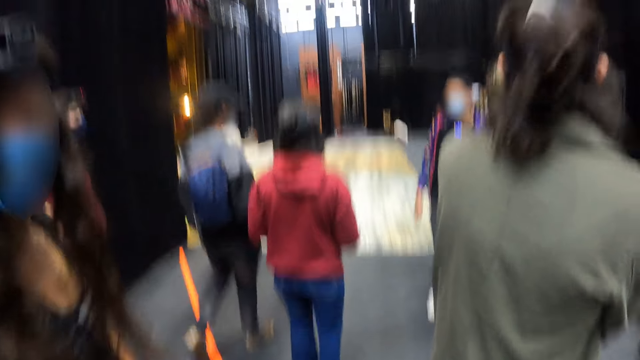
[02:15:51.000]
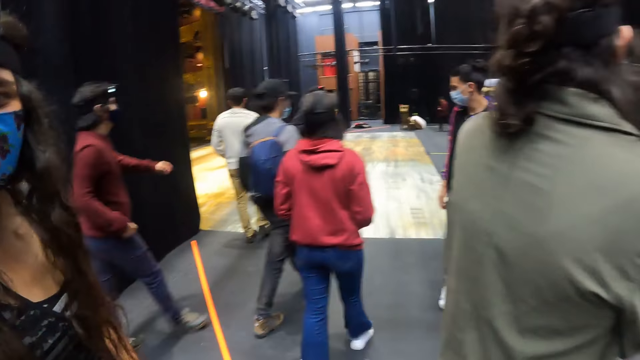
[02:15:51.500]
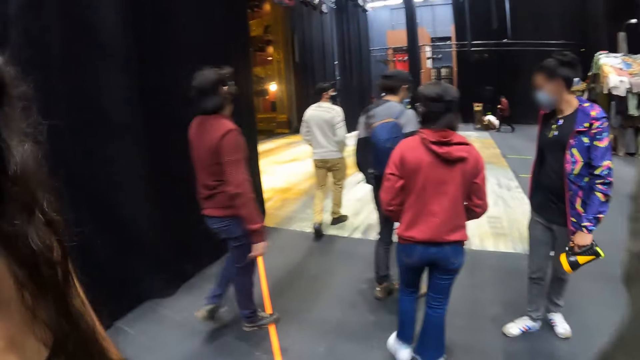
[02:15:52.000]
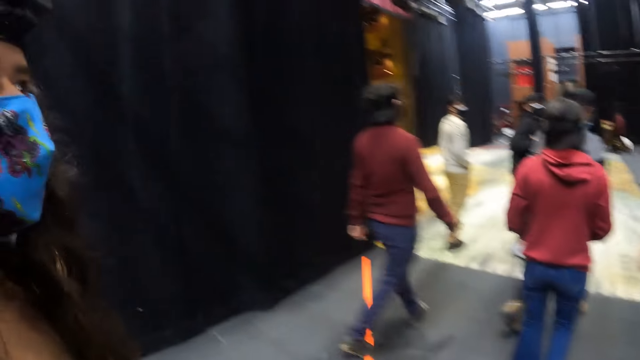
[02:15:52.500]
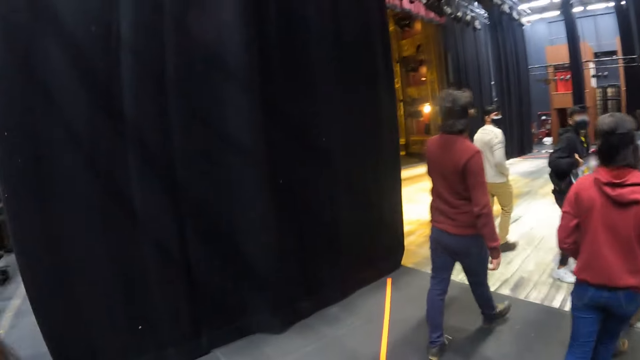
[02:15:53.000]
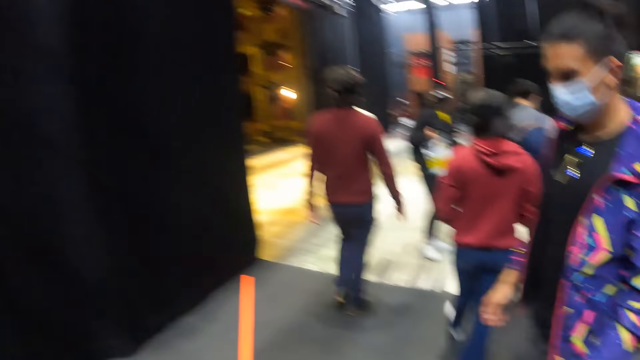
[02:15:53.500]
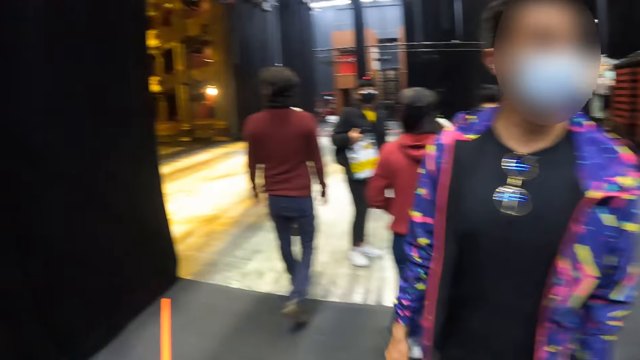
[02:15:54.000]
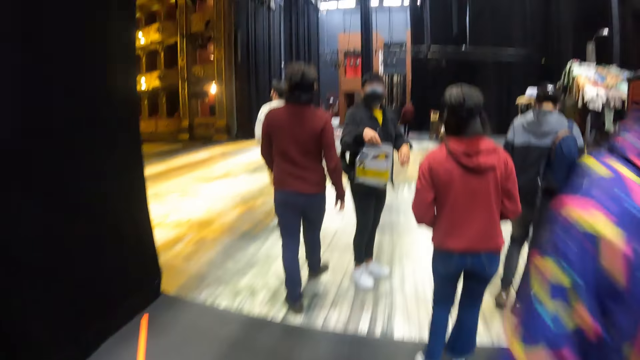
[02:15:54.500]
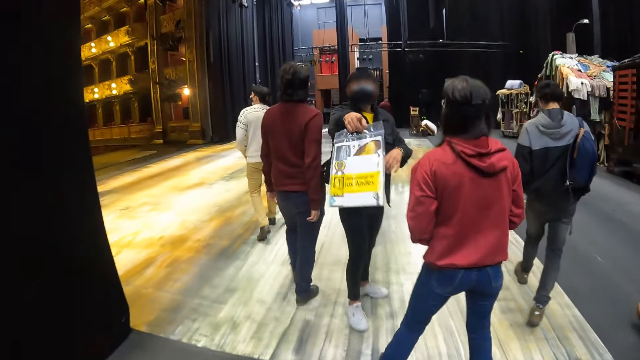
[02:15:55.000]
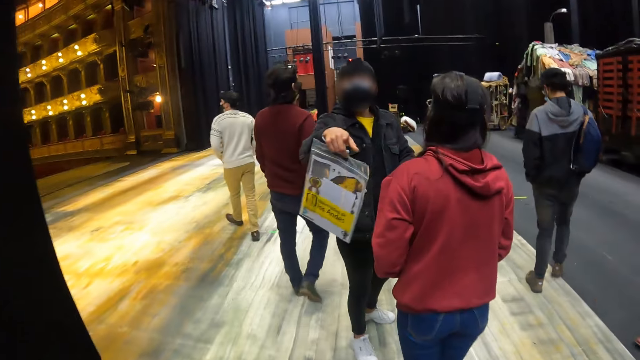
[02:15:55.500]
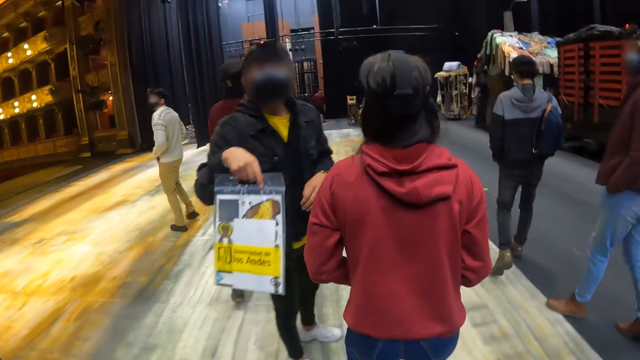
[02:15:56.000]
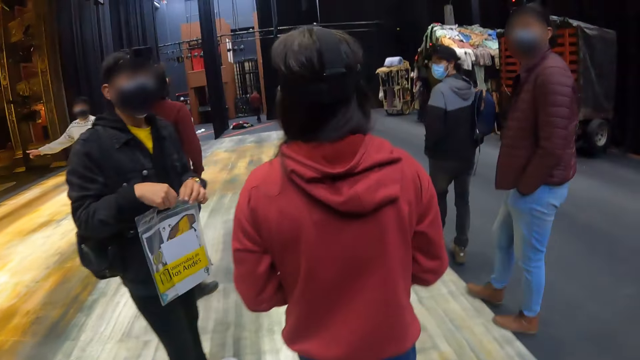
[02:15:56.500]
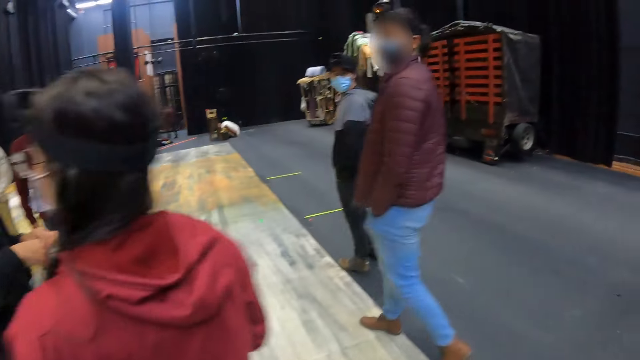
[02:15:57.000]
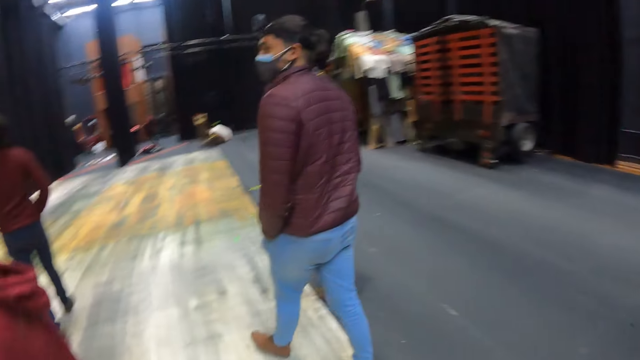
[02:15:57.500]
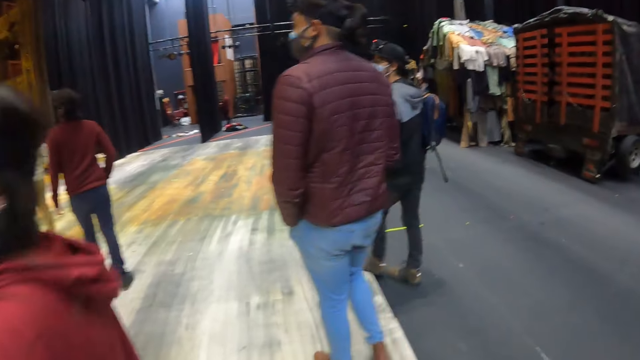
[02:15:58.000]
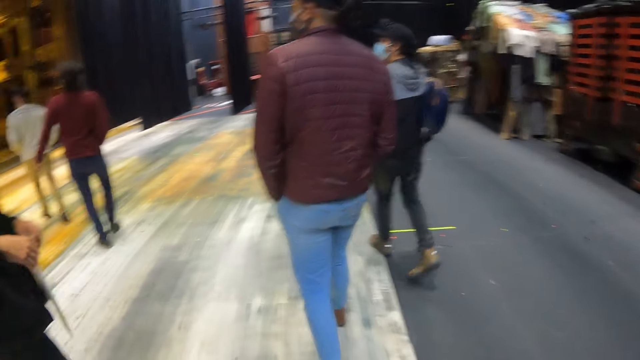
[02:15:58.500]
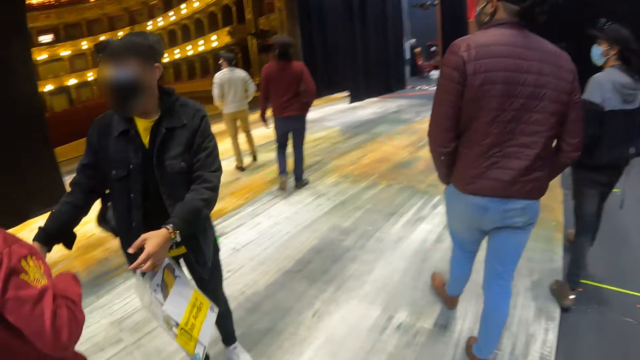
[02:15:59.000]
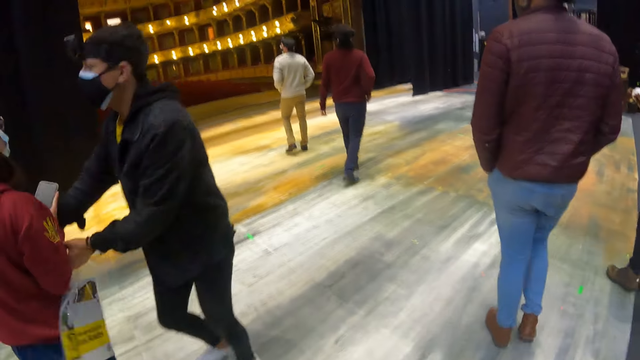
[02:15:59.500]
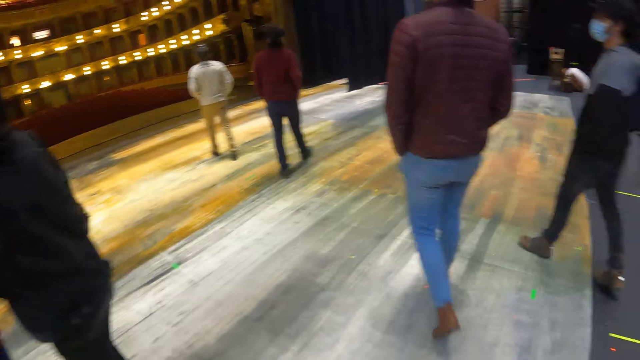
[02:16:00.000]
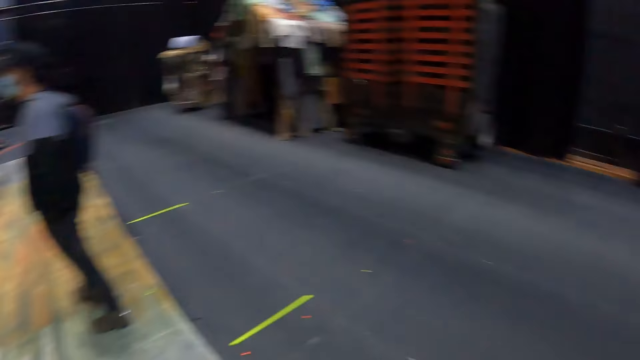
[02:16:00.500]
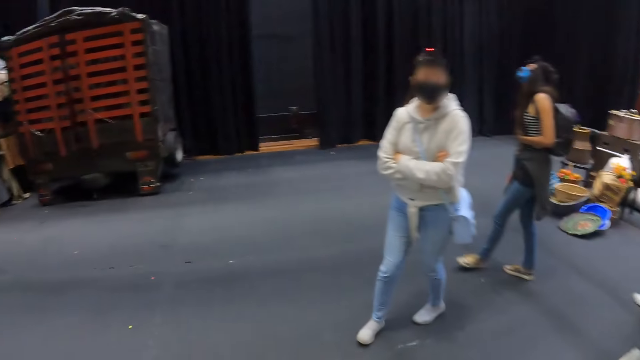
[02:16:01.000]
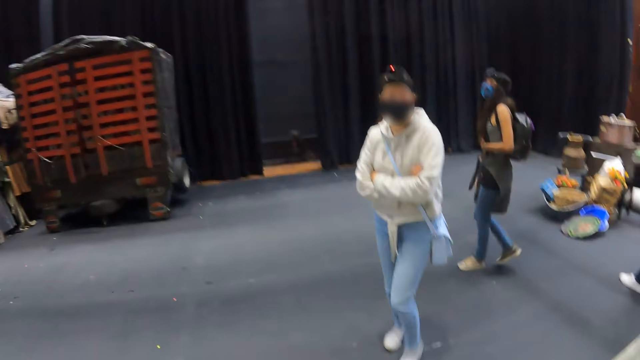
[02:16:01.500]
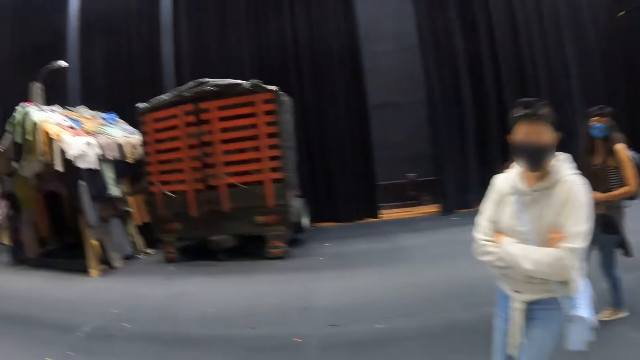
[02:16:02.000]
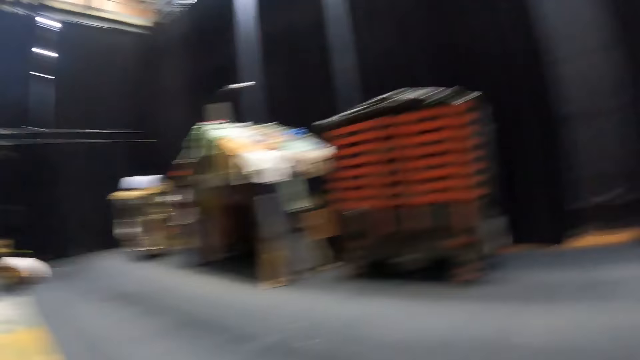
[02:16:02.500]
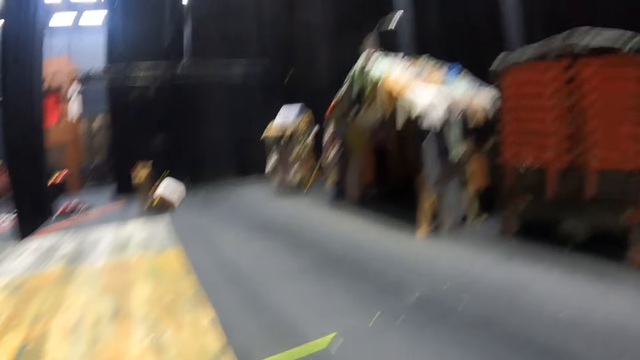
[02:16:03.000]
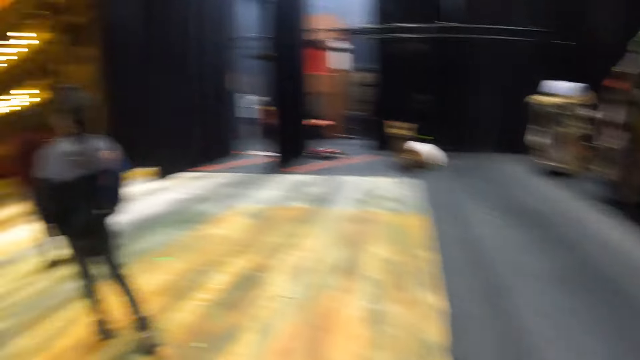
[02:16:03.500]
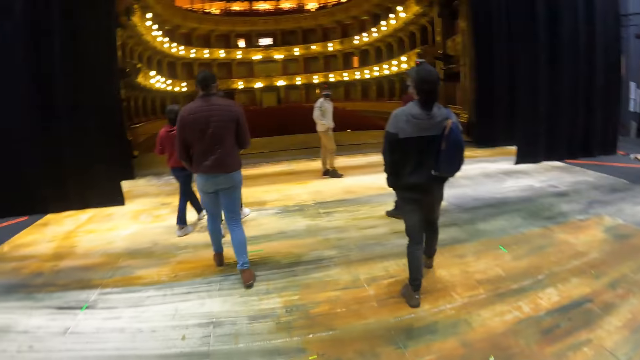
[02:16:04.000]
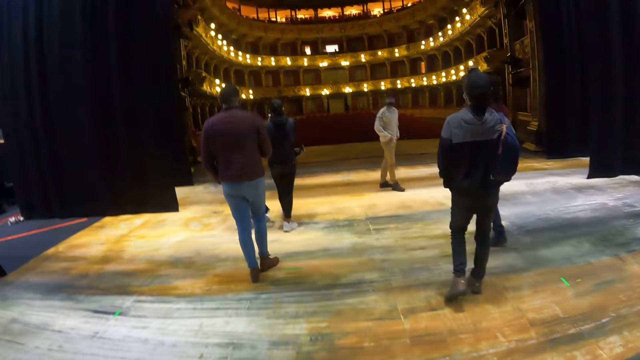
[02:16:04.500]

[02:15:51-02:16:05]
A lady gestures out with her hand. The camera wearer walks around the building. They look around the building.

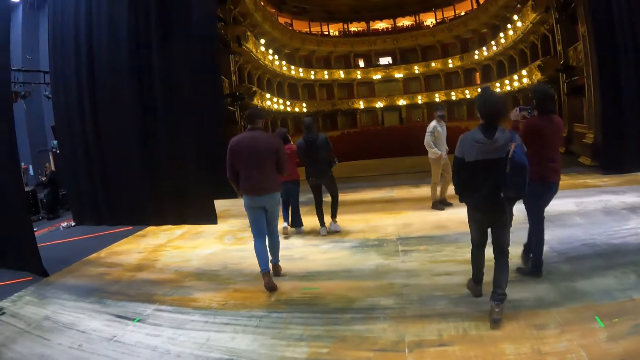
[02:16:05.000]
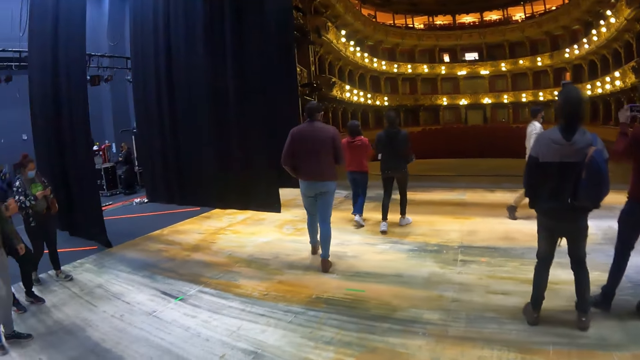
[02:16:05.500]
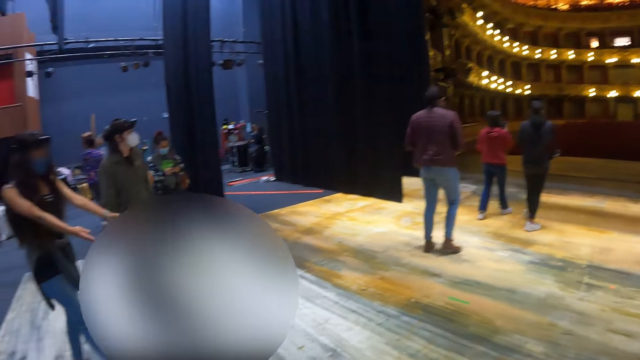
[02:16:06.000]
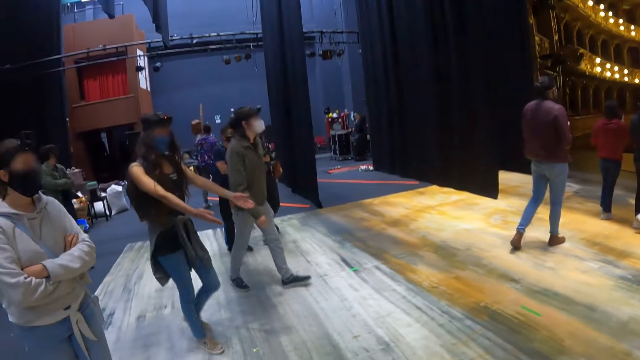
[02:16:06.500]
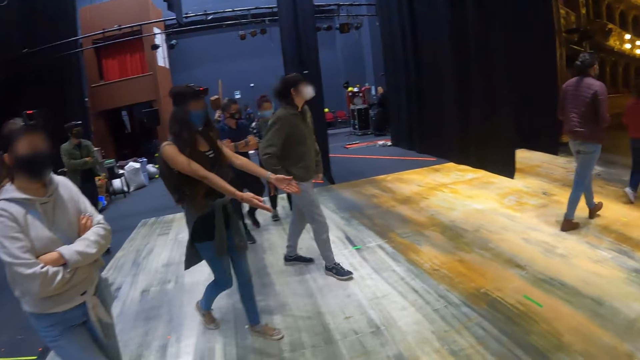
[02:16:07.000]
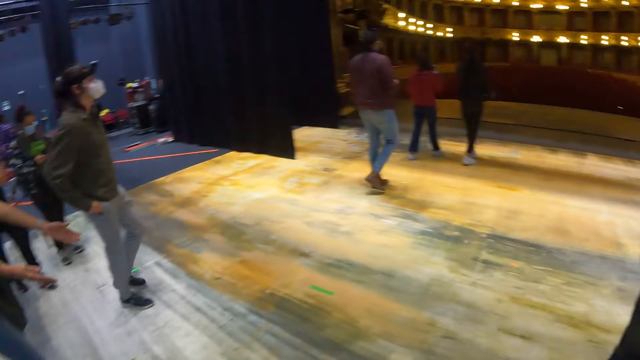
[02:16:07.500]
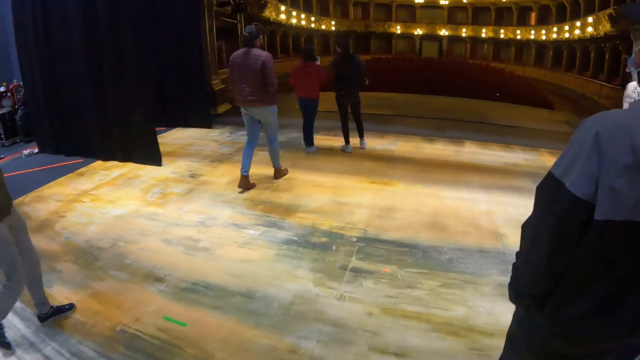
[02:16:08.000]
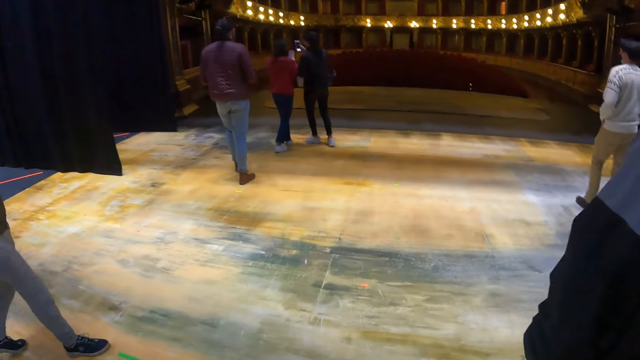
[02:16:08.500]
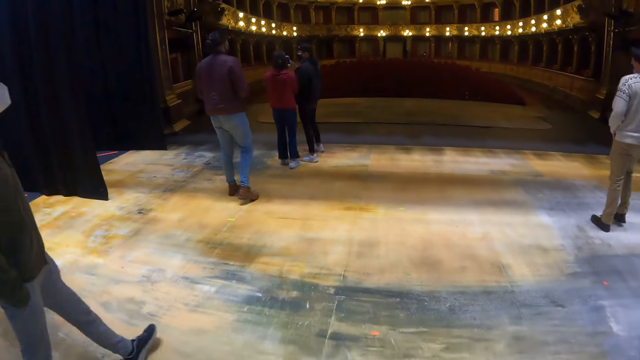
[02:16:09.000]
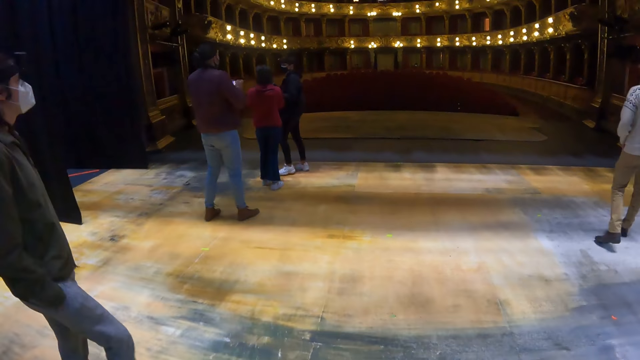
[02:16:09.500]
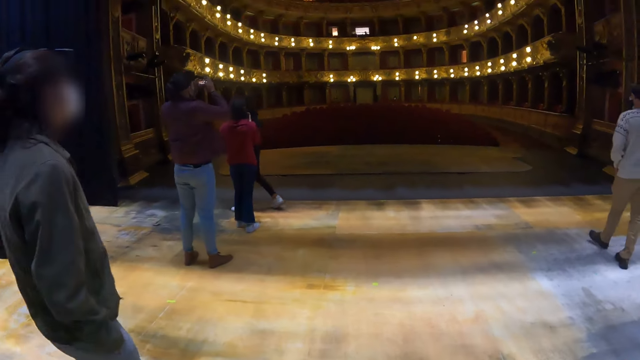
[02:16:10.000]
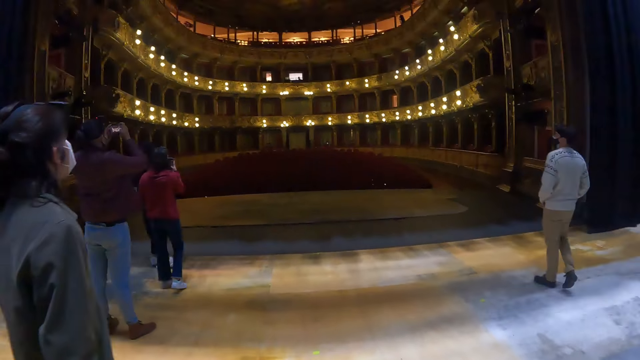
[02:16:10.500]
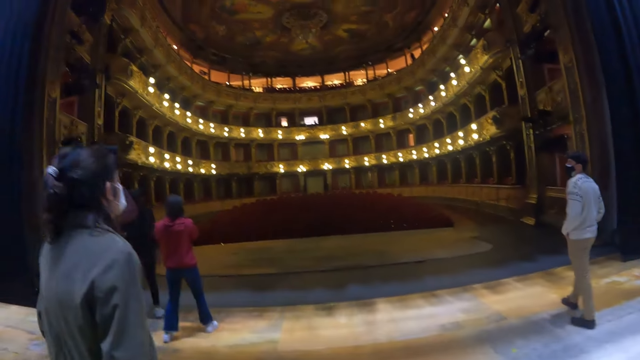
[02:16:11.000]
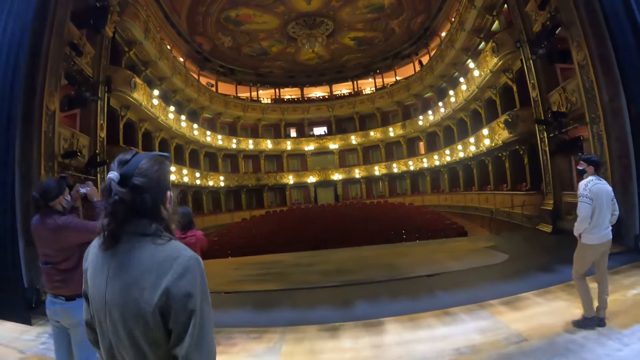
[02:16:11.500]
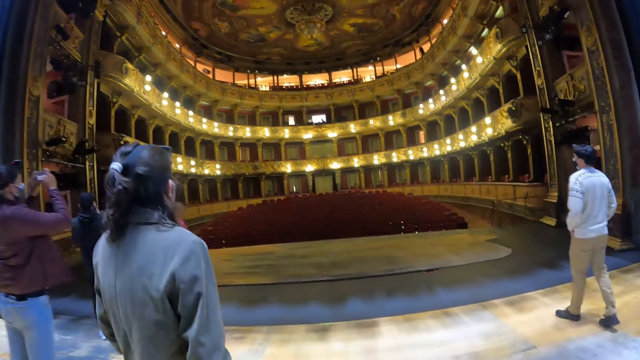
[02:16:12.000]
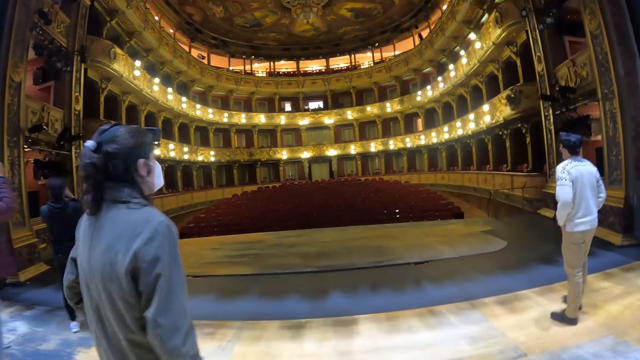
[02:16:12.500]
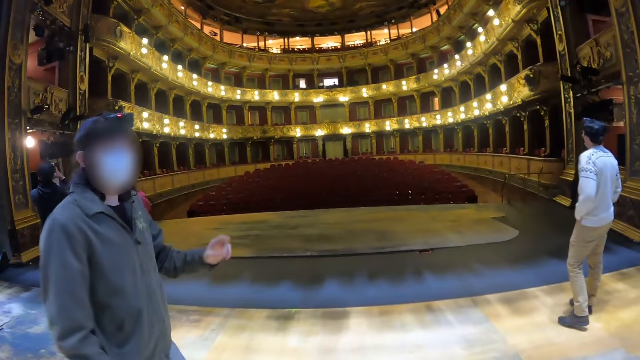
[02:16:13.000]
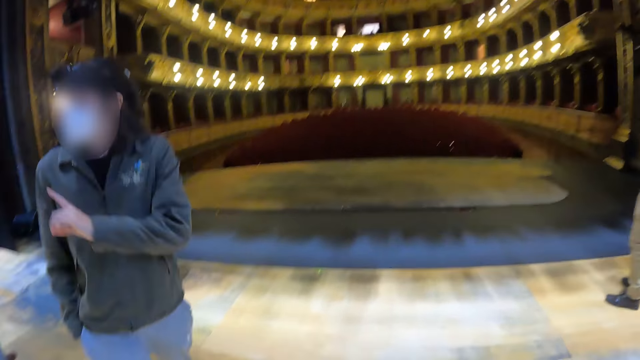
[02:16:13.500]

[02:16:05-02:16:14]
The camera wearer walks around the building.
